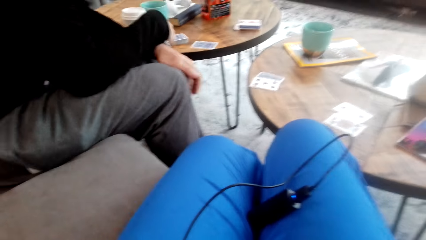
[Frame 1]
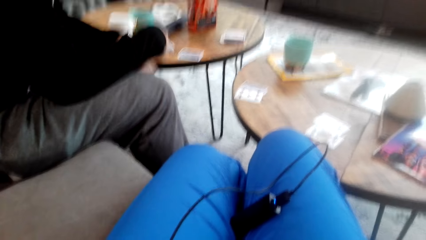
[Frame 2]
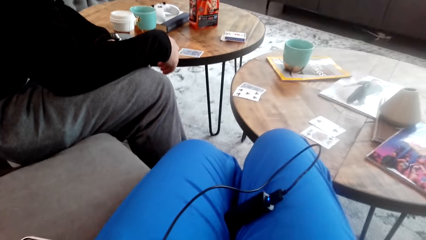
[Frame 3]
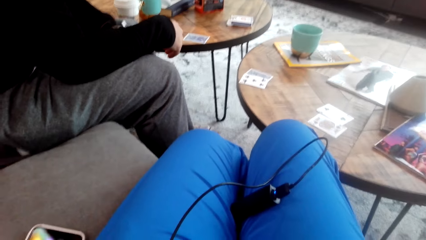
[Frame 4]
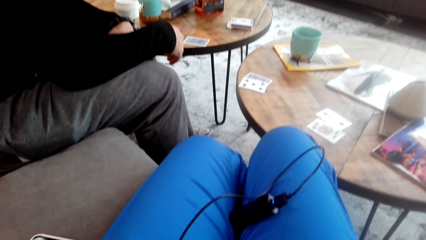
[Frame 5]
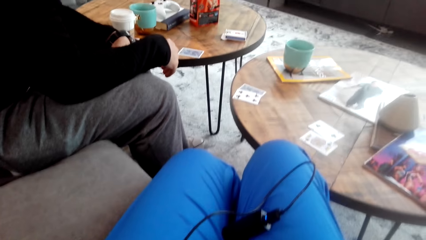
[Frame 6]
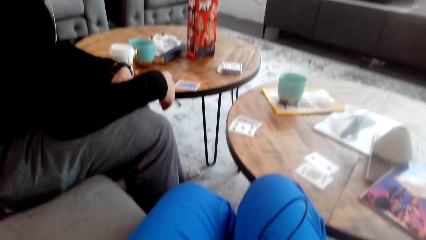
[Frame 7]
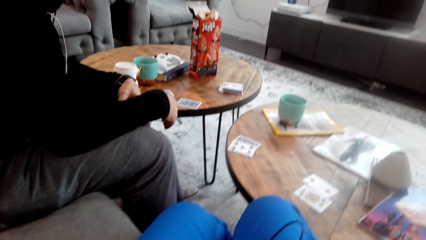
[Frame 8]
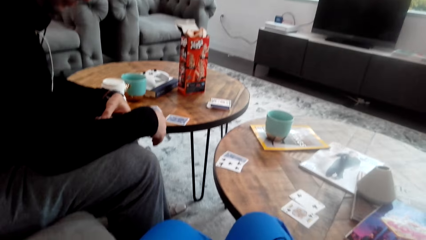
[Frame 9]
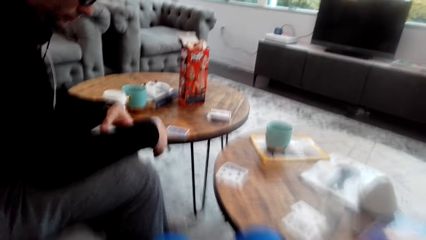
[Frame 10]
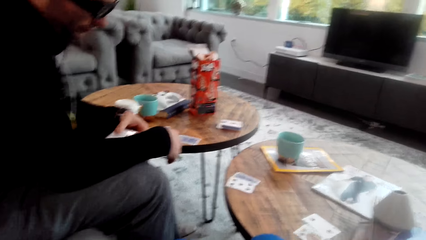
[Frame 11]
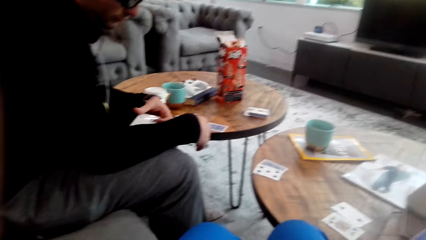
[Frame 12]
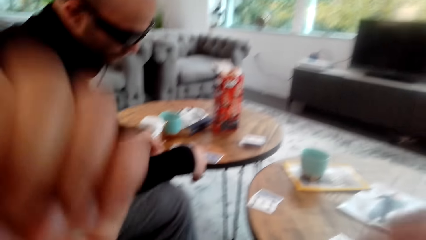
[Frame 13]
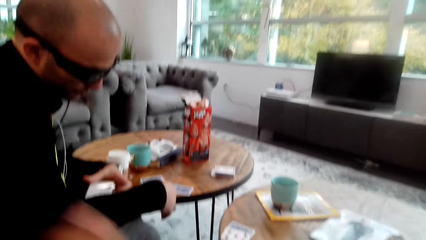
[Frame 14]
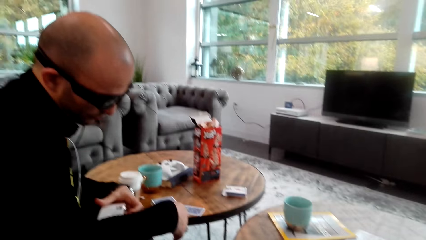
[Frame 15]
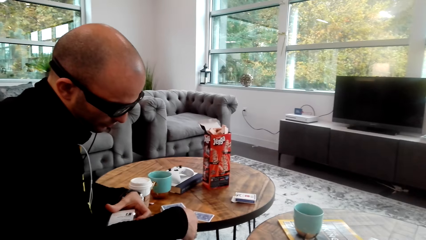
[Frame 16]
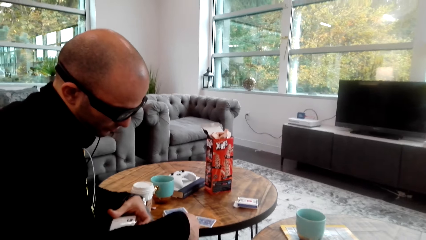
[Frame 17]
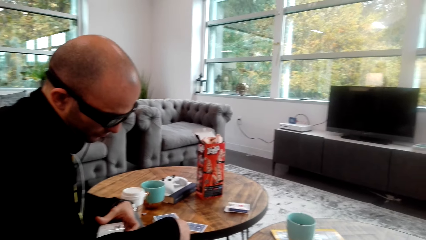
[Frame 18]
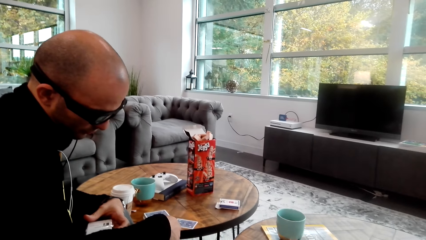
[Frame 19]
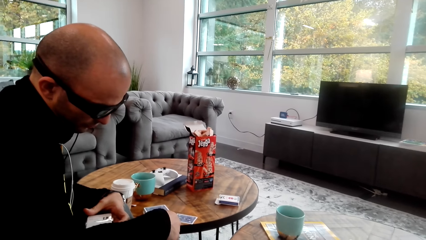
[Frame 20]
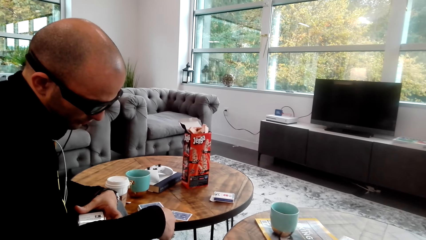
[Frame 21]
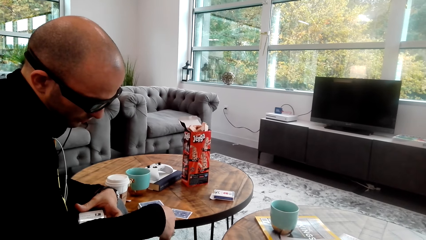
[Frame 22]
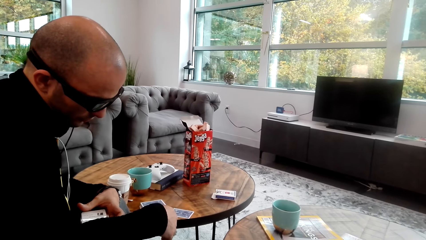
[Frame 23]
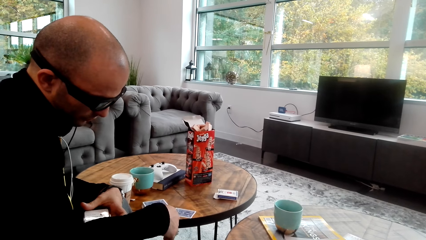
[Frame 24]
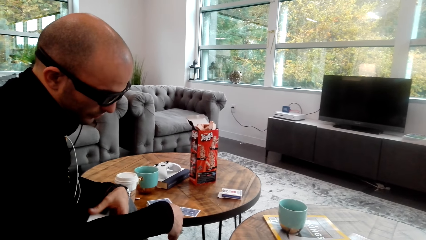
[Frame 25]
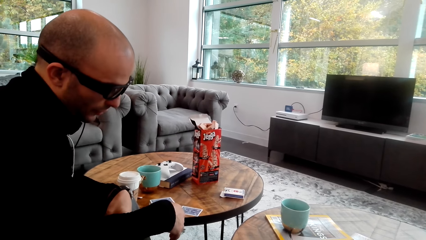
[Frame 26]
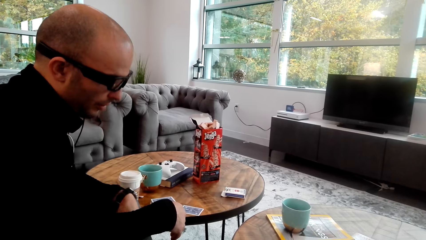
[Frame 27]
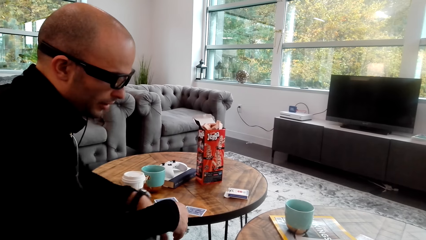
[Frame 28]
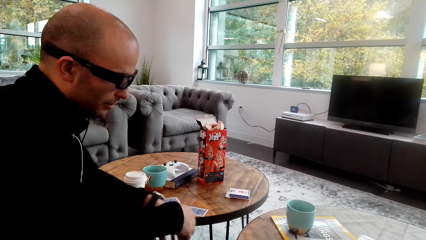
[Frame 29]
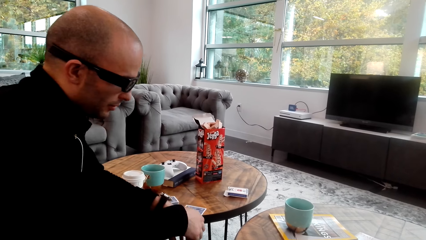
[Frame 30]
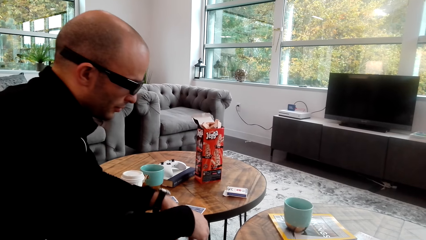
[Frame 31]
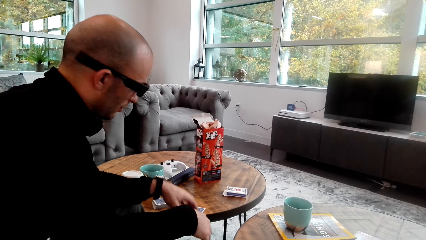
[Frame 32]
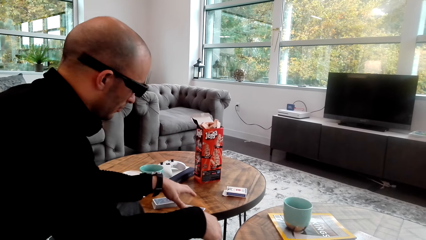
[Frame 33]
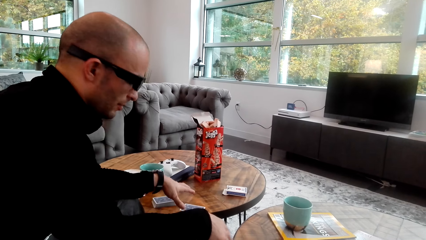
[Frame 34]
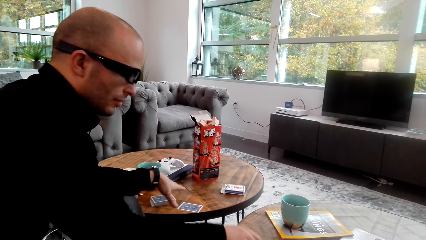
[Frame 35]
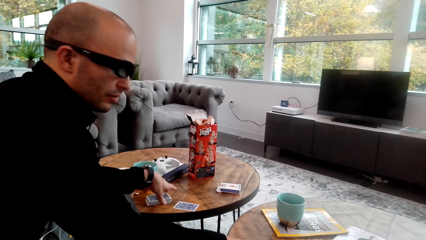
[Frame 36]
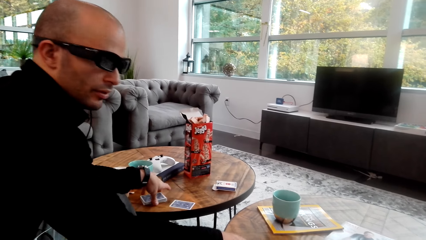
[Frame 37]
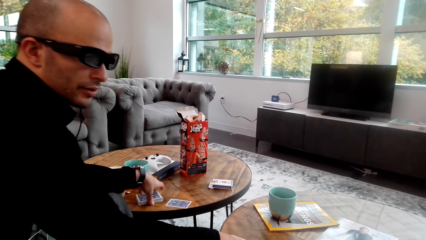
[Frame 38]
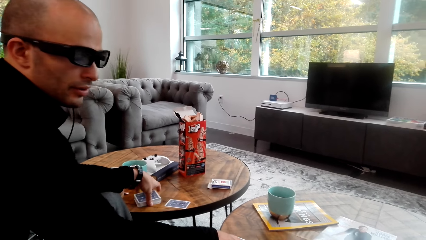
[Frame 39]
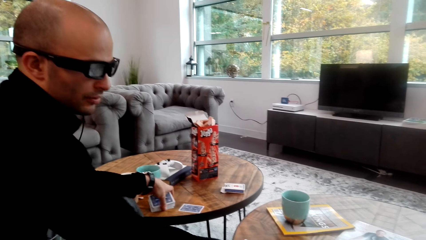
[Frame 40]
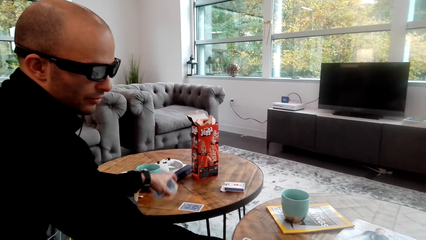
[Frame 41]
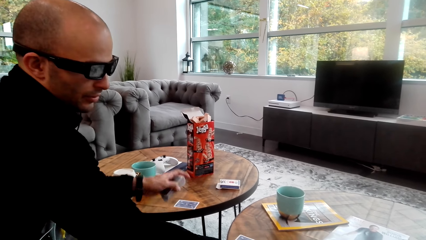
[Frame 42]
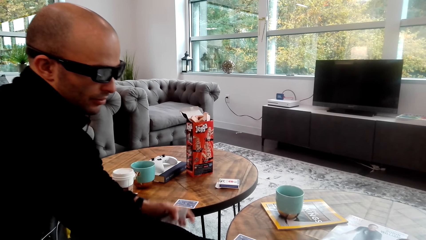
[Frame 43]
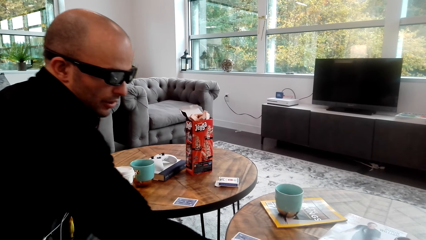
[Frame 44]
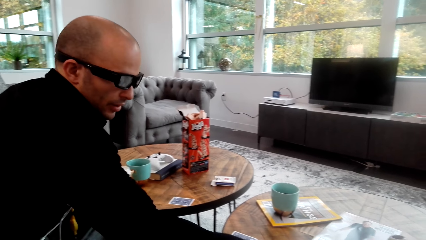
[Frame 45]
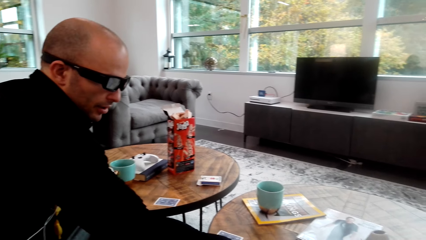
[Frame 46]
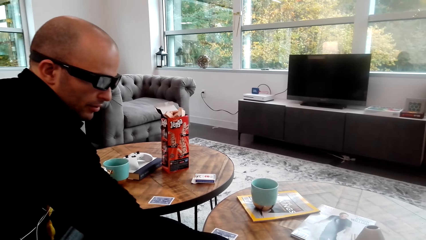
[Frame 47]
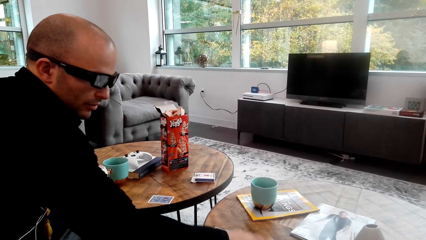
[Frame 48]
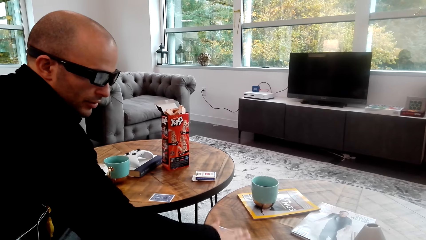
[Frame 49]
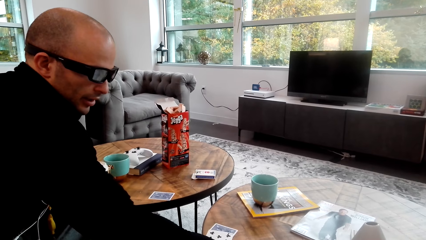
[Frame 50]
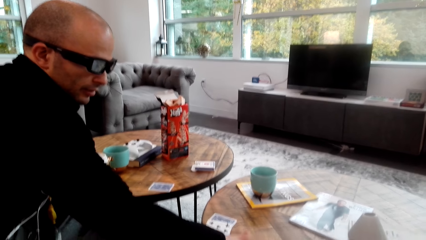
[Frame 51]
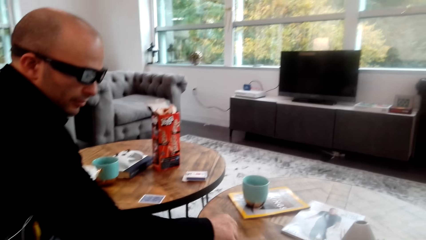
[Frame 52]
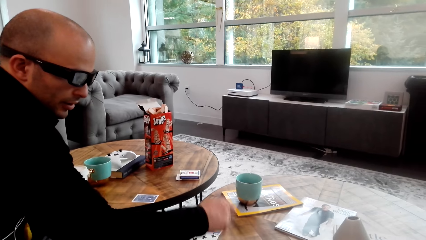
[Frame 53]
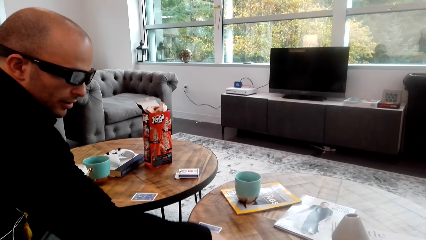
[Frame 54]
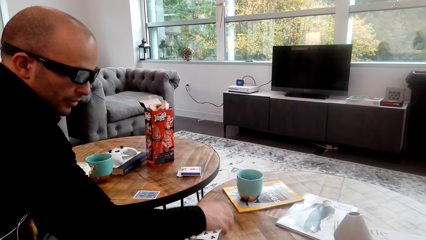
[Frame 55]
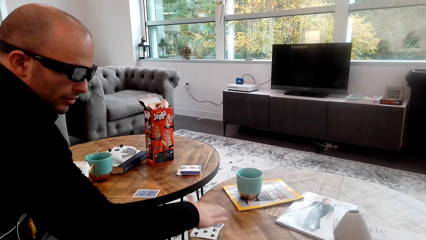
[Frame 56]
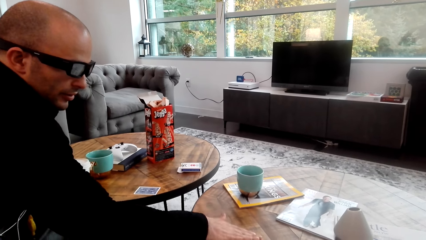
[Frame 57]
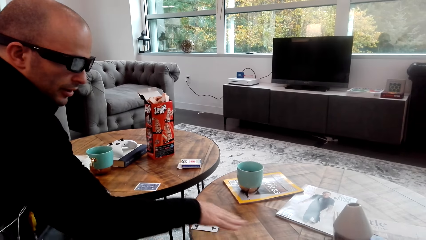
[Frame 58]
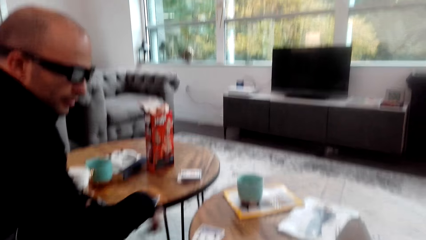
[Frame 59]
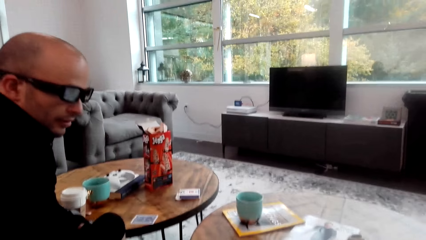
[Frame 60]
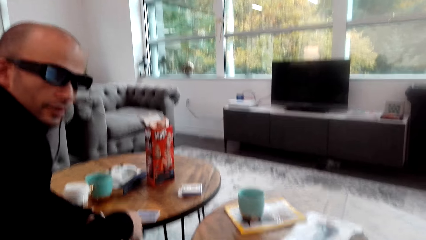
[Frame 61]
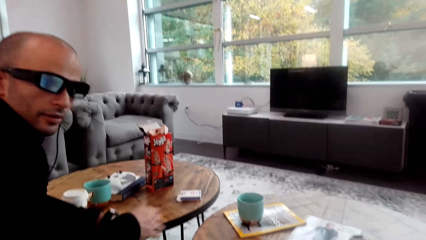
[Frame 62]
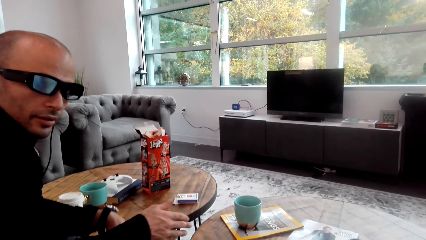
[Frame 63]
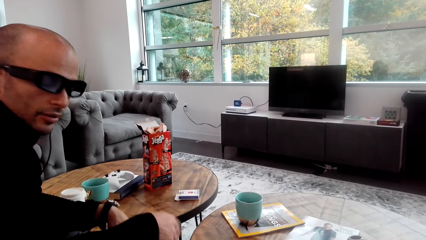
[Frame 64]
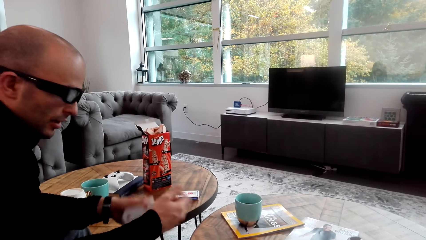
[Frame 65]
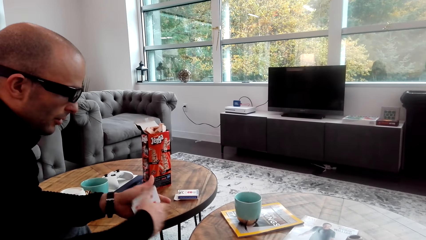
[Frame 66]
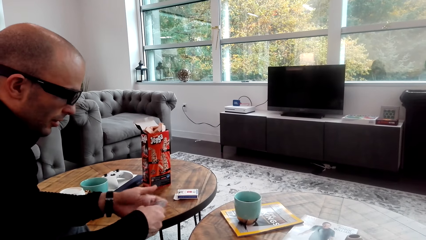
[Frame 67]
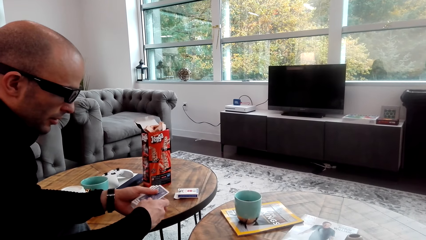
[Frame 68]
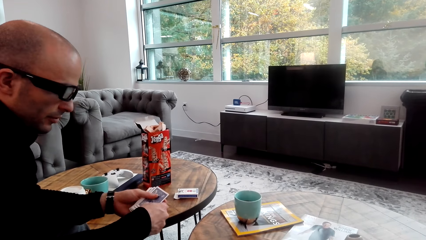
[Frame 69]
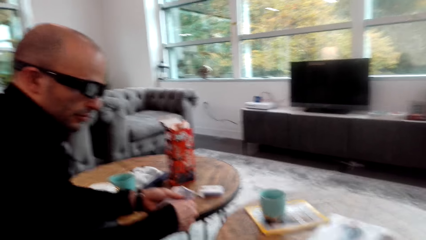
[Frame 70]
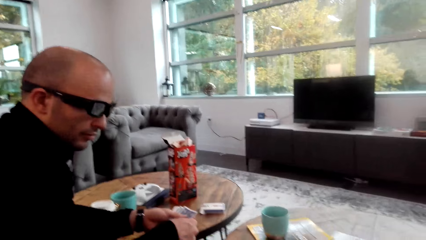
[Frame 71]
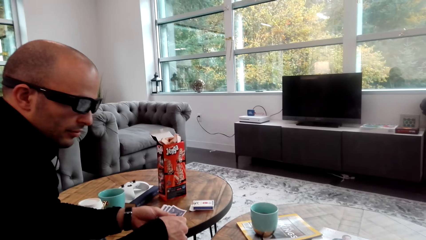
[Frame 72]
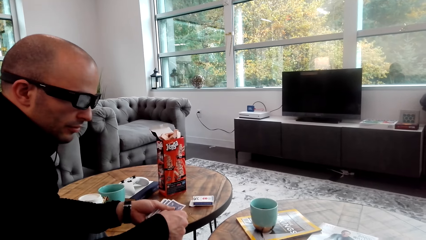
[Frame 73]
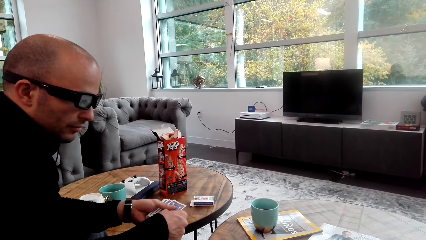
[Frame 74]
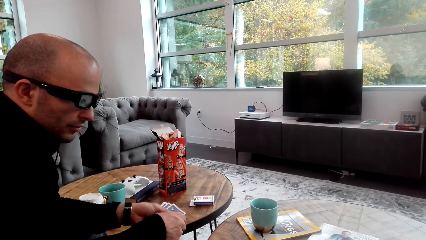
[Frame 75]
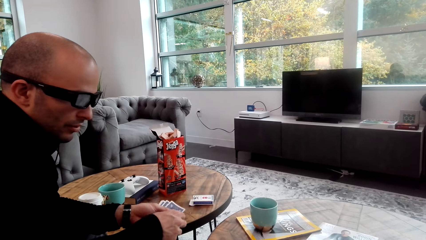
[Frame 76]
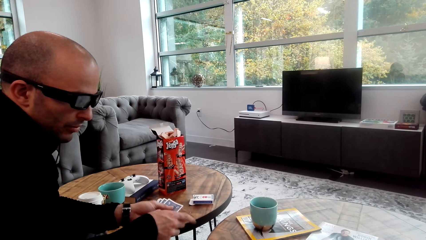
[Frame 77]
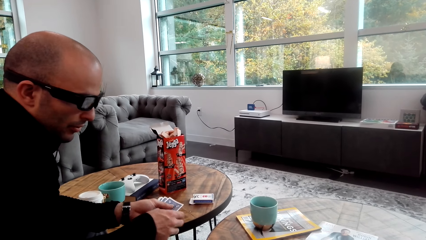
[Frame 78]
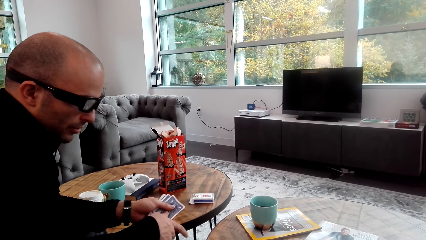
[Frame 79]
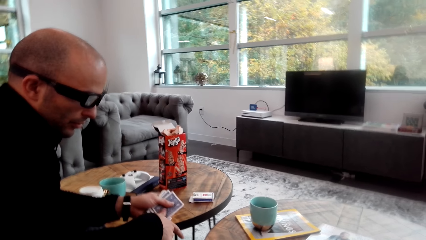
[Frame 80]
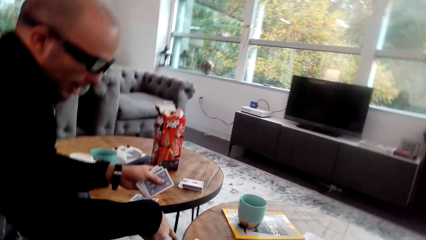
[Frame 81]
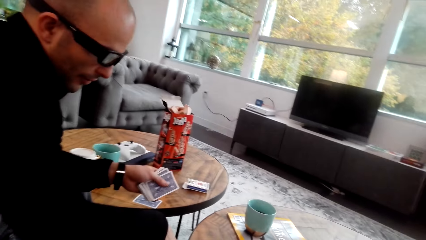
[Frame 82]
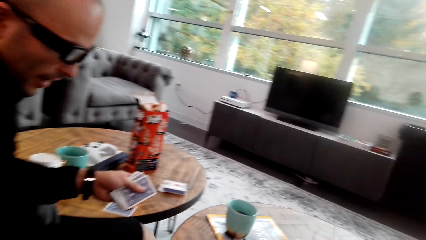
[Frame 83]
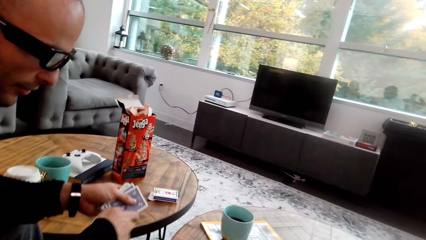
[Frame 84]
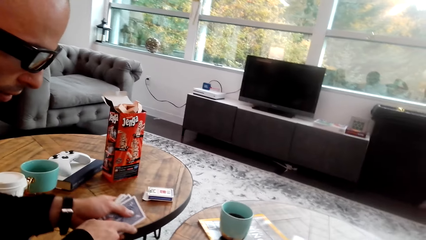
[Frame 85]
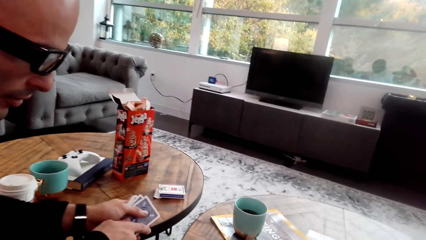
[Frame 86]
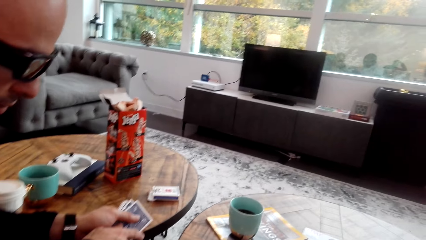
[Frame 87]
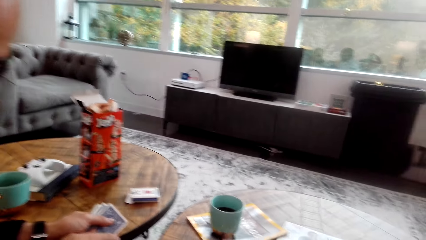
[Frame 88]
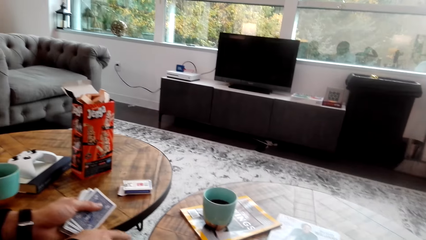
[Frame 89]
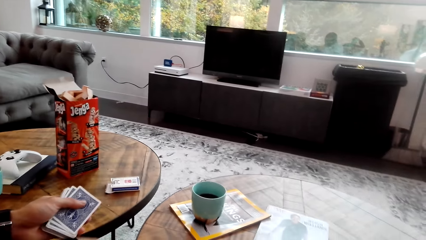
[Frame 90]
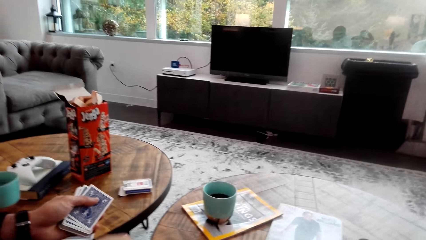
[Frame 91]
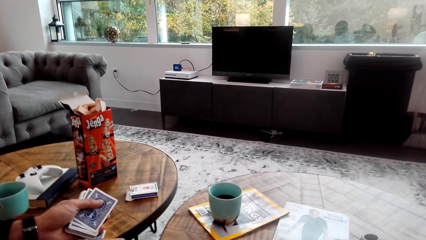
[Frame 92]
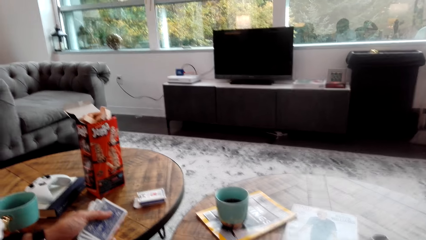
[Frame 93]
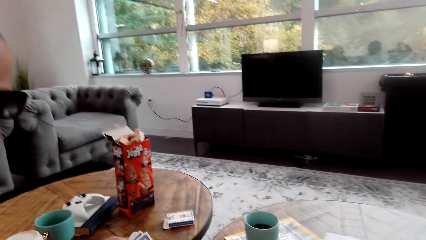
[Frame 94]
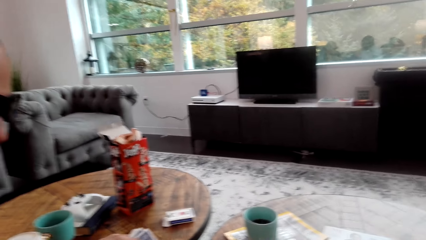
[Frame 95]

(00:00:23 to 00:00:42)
The camera wearer looks around. A man uses a phone. The man gestures out, talks with the camera wearer, and holds cards.
